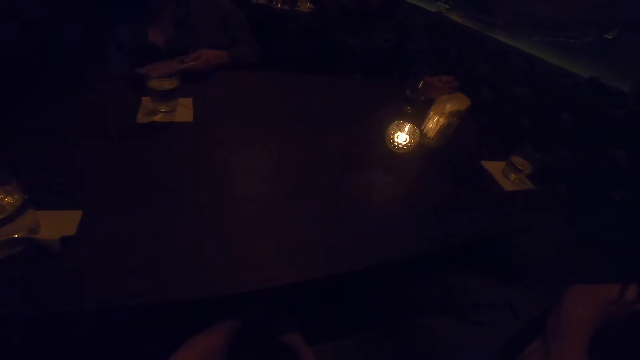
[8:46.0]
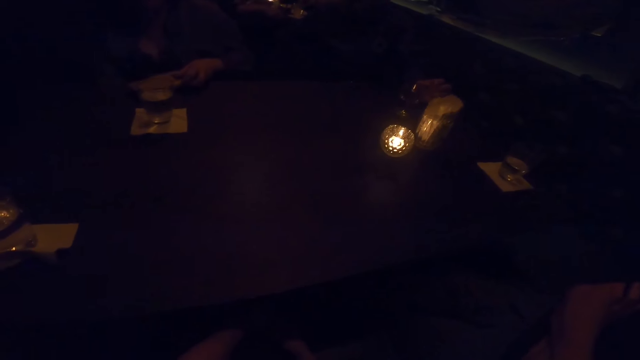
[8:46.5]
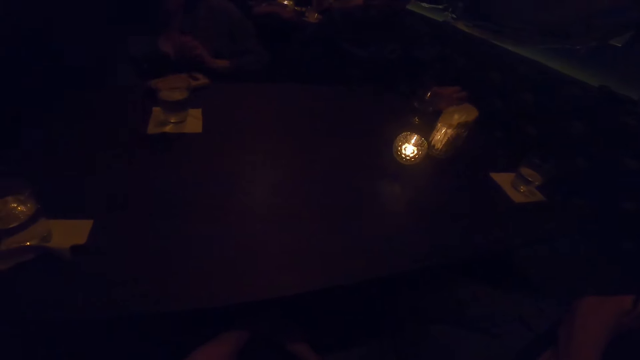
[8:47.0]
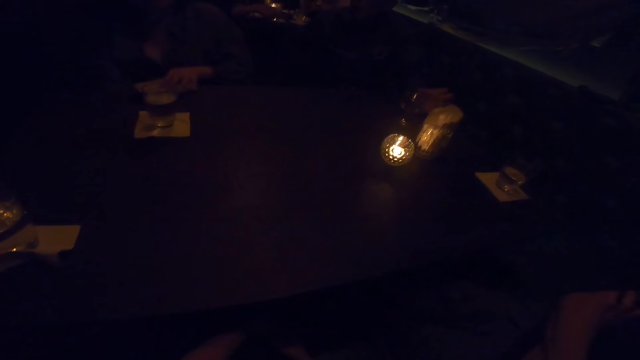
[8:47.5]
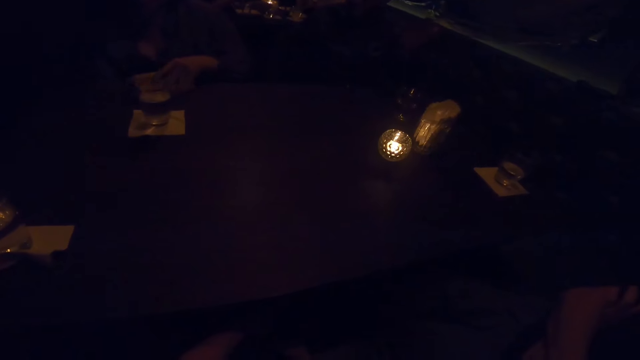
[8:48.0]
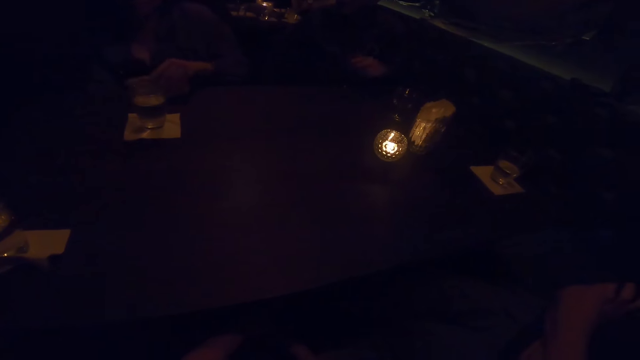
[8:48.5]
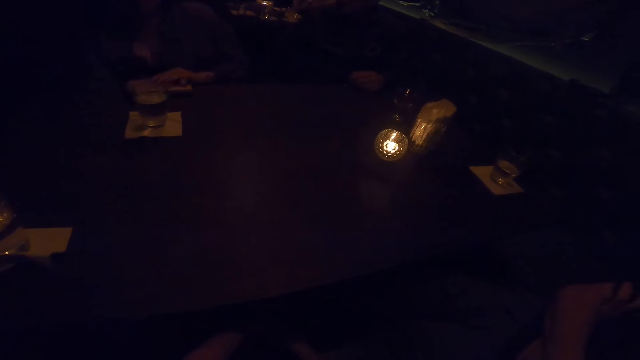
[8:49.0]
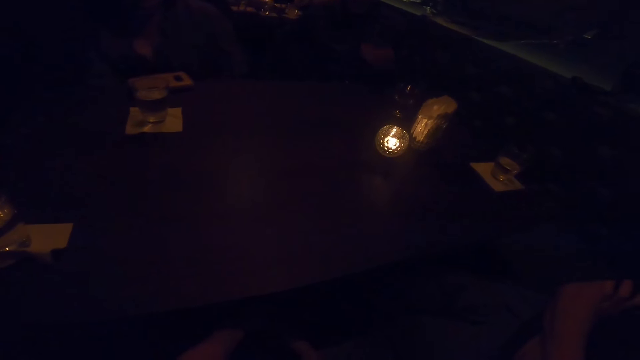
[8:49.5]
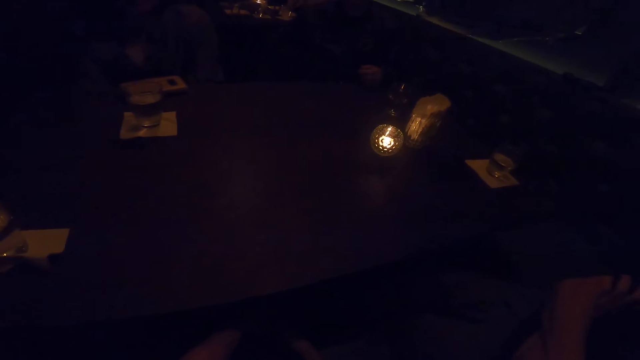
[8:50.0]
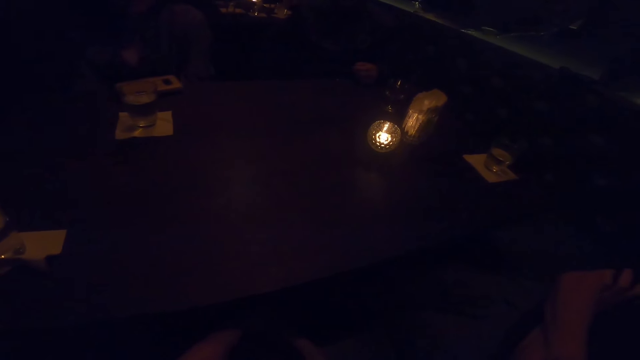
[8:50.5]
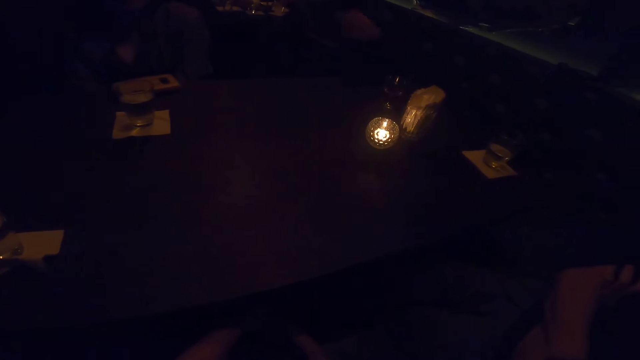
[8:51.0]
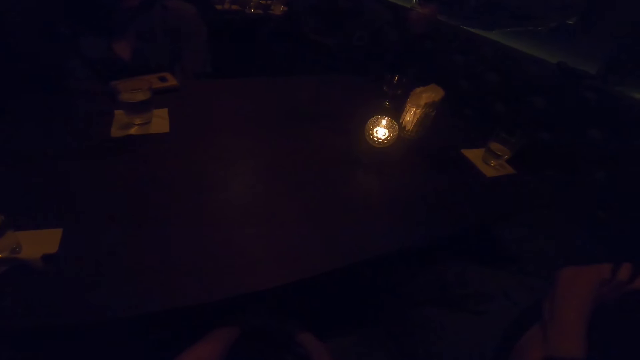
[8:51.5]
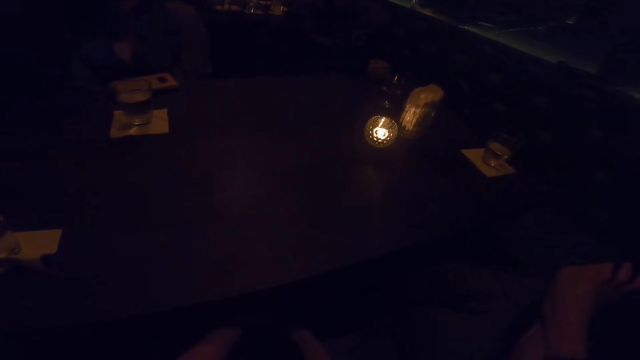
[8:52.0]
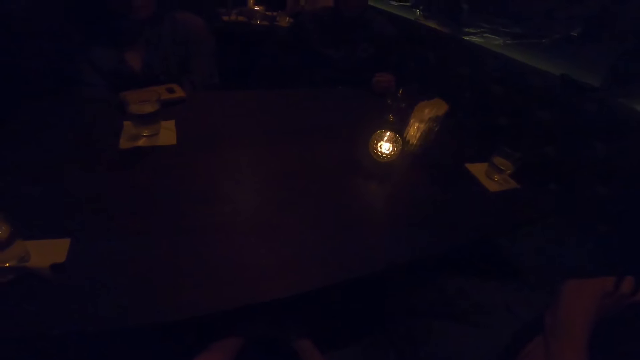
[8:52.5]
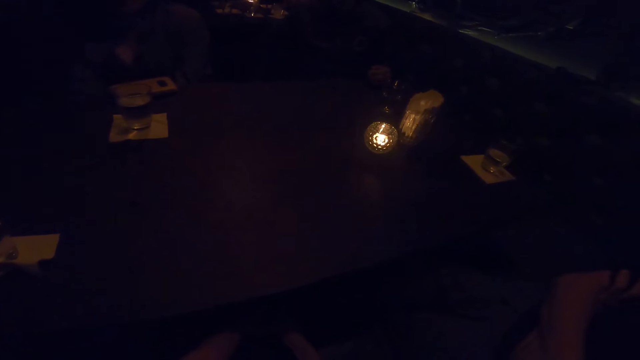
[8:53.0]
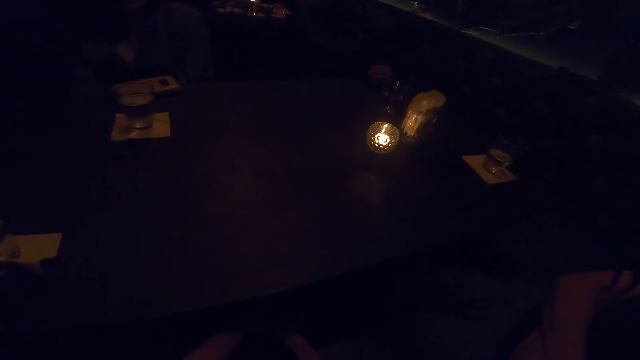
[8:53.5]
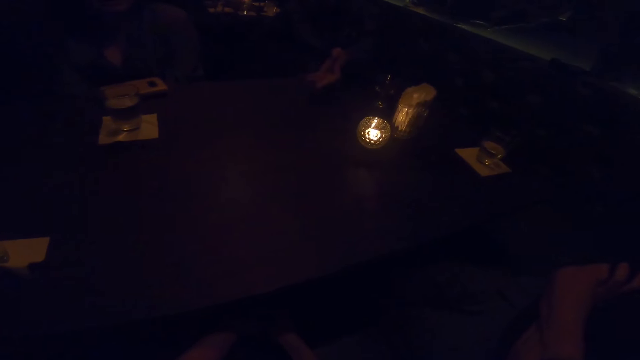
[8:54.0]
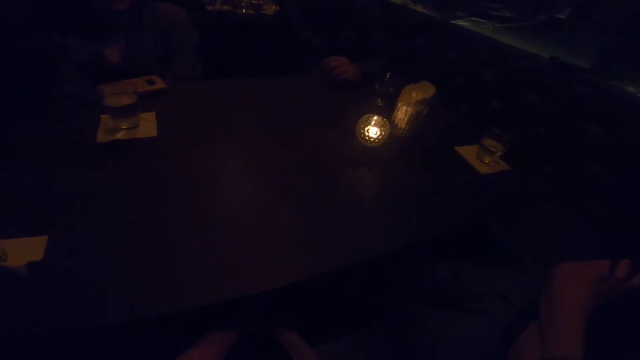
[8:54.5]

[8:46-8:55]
A woman places the phone on the table. Another woman opens the purse with her left hand. A man speaks to a woman, the first woman and the camera wearer. The man places his left hand onto the table. He gesticulates with his left hand.

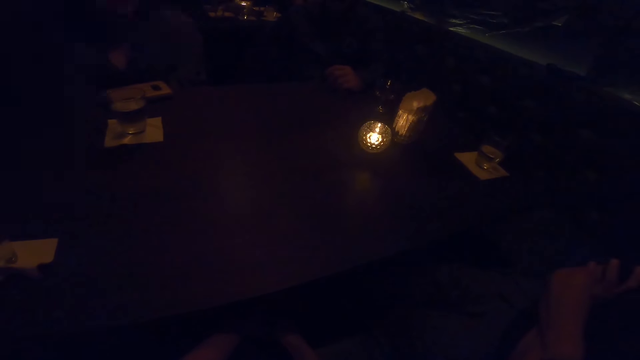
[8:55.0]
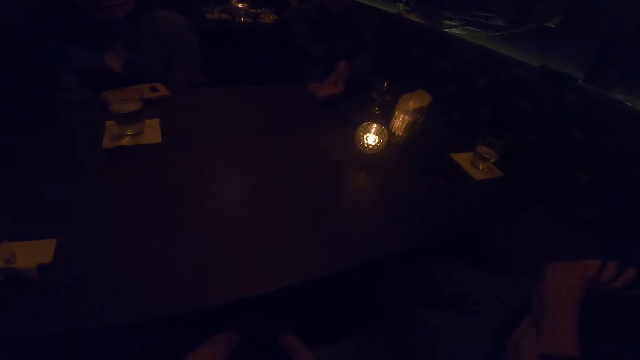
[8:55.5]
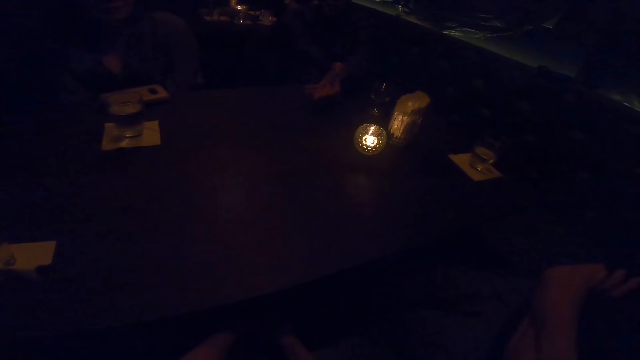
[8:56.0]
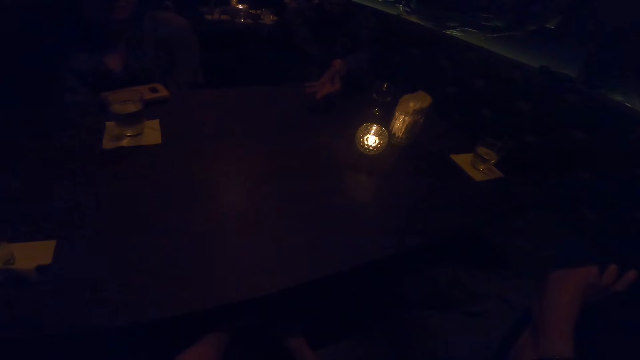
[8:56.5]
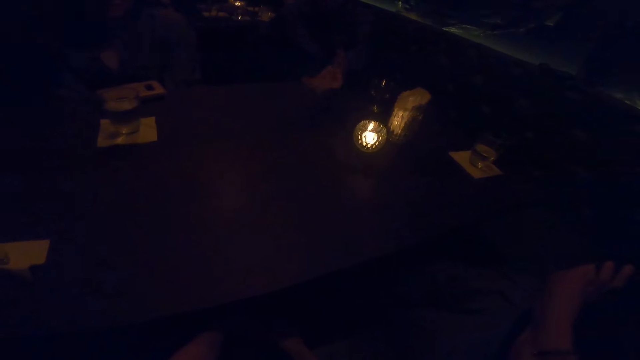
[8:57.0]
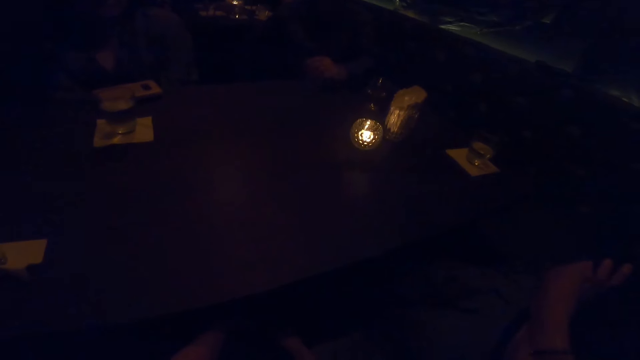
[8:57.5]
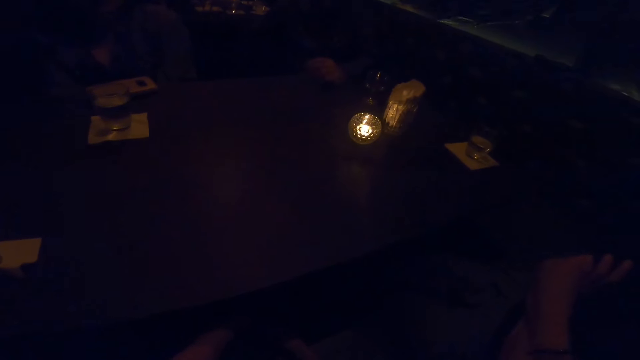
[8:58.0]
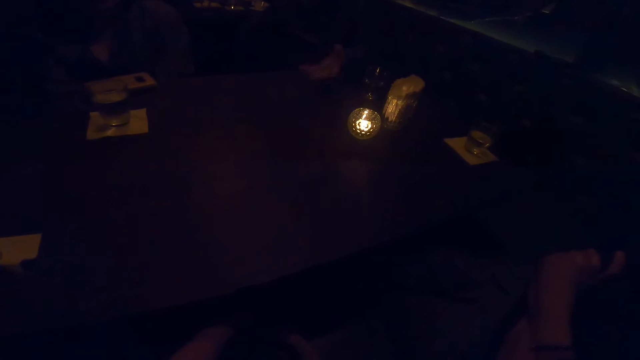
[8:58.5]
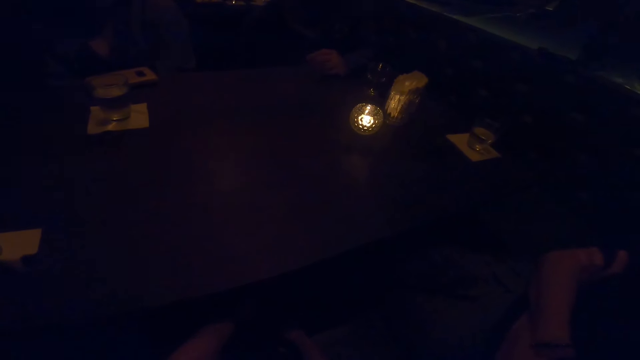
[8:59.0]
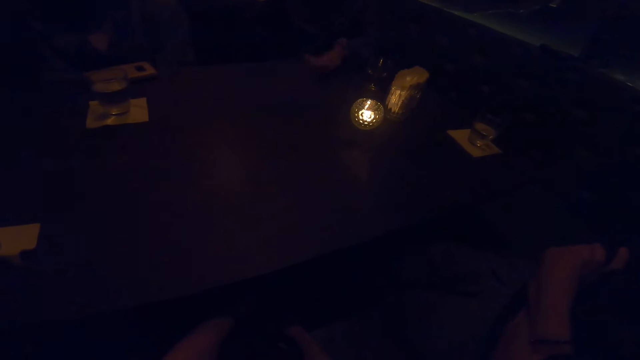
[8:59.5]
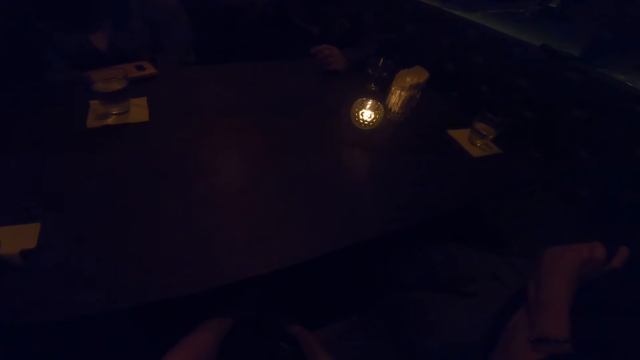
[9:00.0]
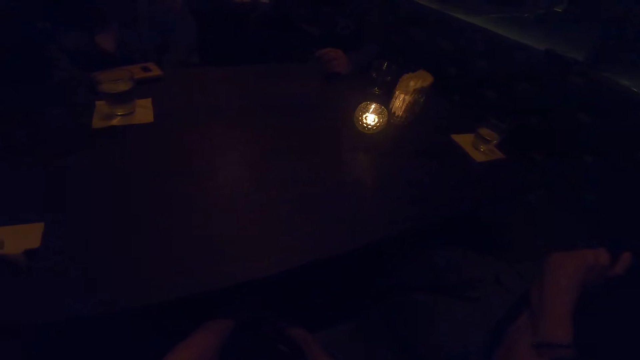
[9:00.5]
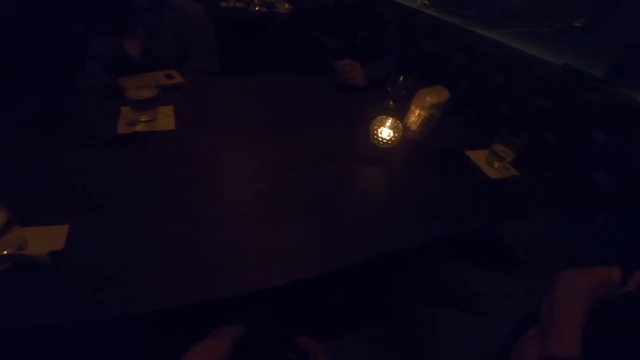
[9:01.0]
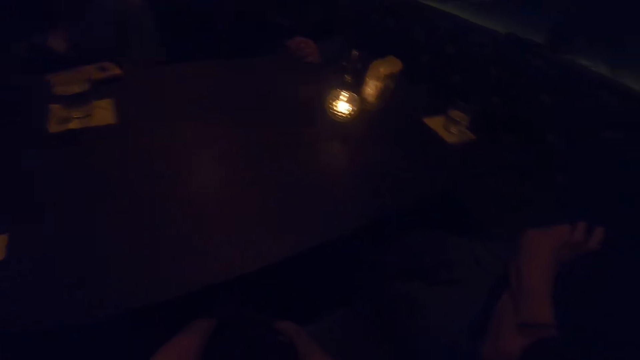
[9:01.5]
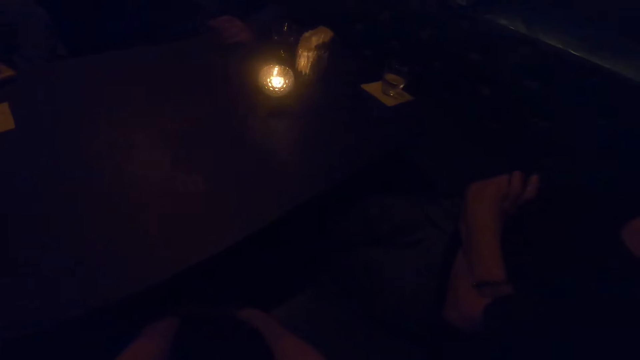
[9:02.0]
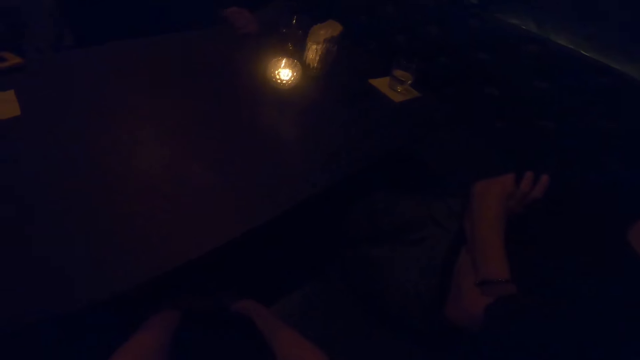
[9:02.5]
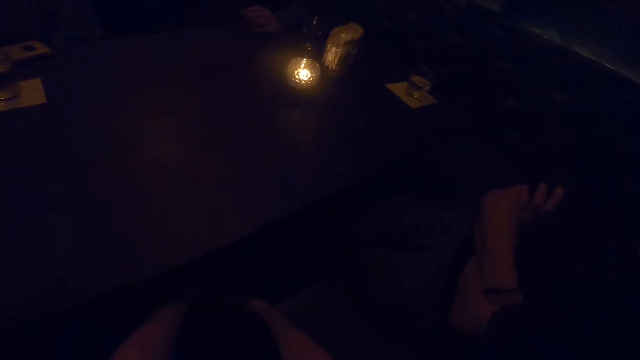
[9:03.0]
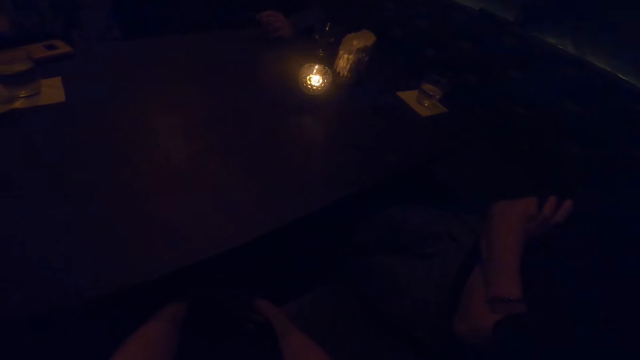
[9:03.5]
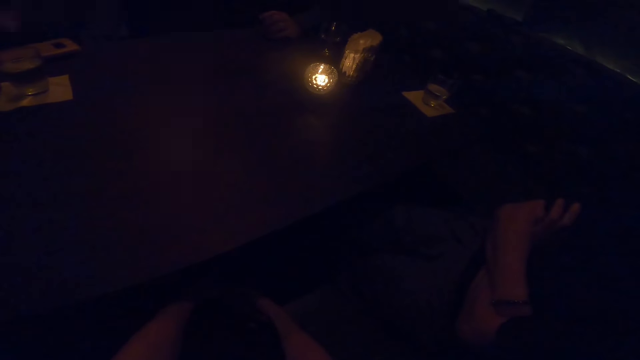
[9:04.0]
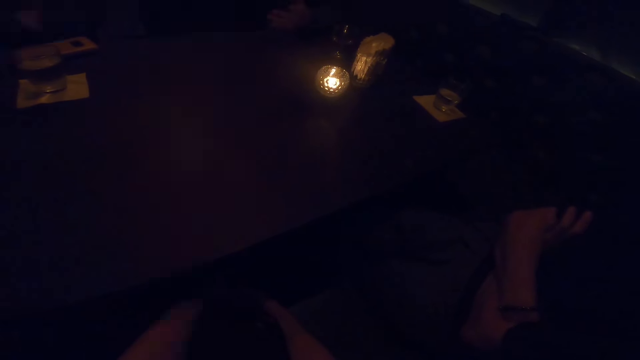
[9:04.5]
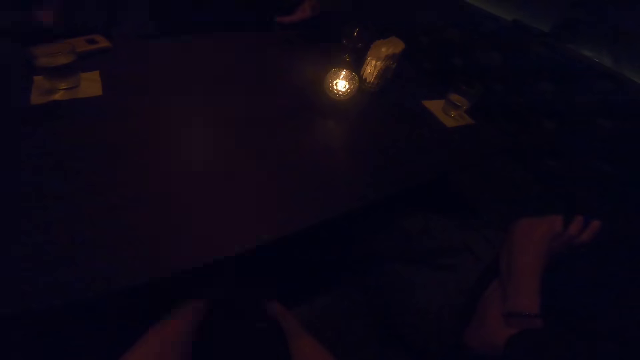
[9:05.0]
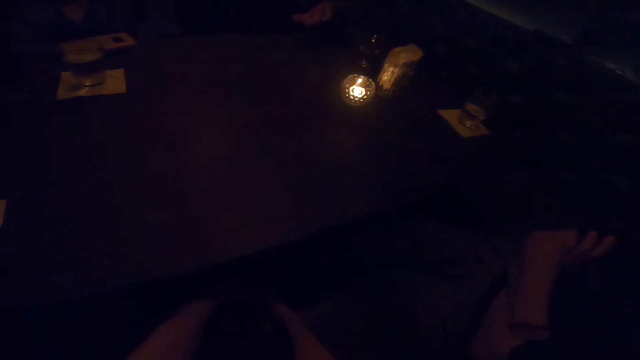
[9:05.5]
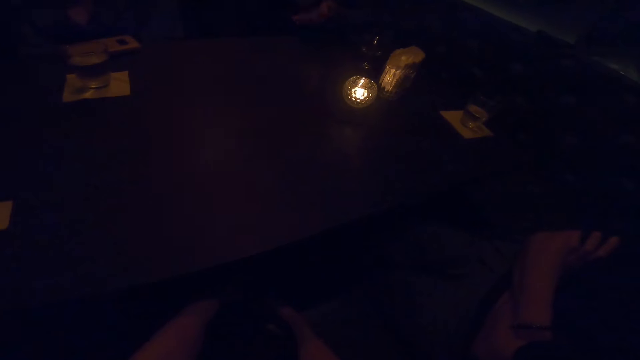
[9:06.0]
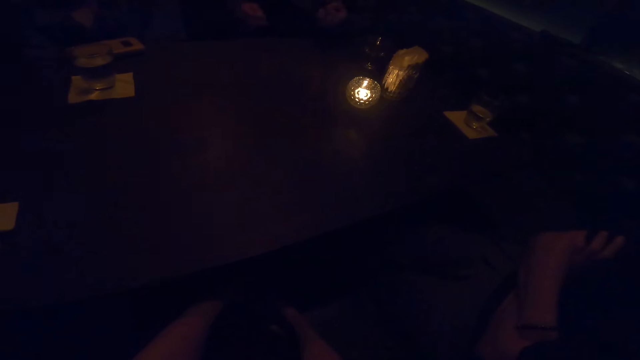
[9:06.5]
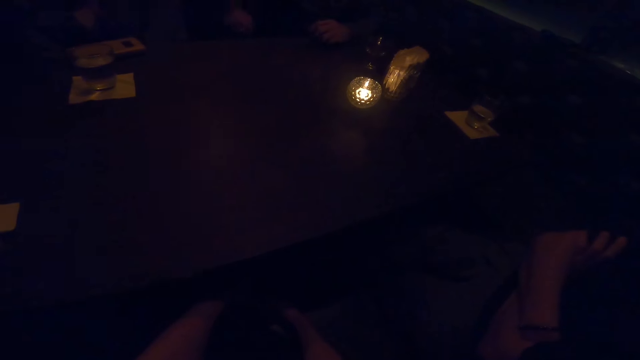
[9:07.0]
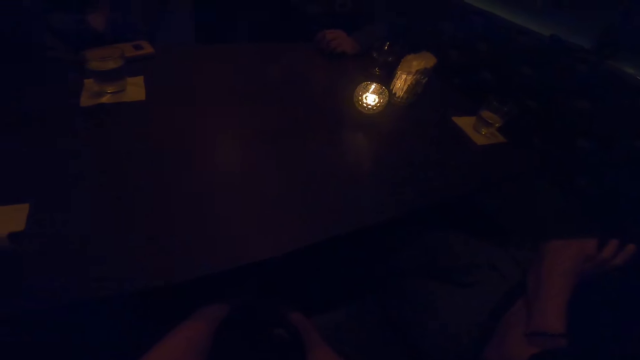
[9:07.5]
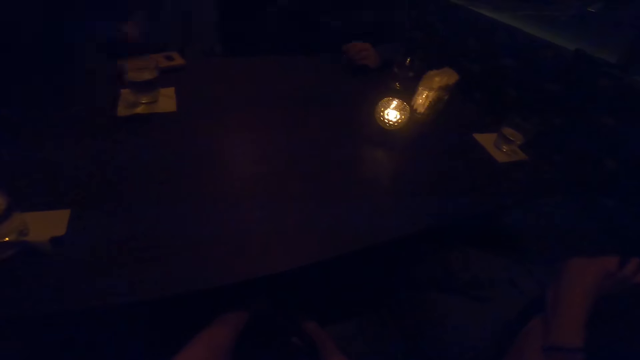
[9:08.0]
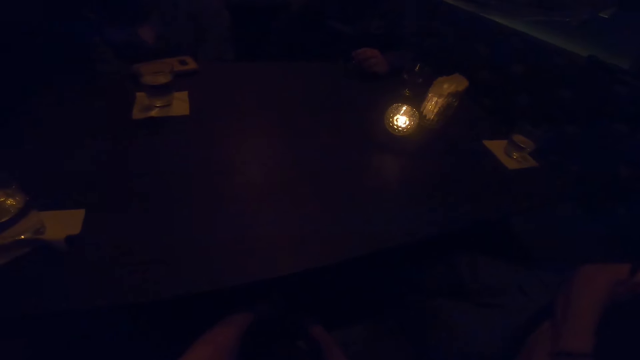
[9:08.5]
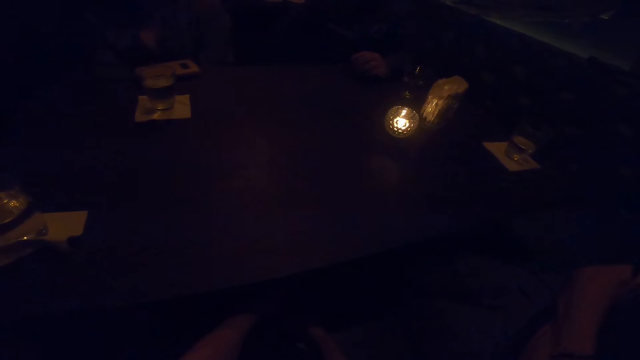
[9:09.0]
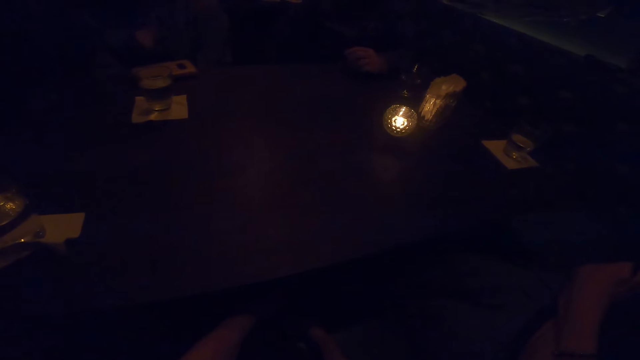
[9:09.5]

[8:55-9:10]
The camera wearer makes a sound. A man speaks to a woman, another woman and the camera wearer. The camera wearer looks around. The man speaks to the first woman, the other woman and the camera wearer.
